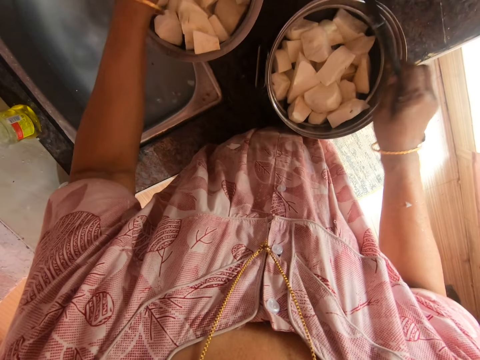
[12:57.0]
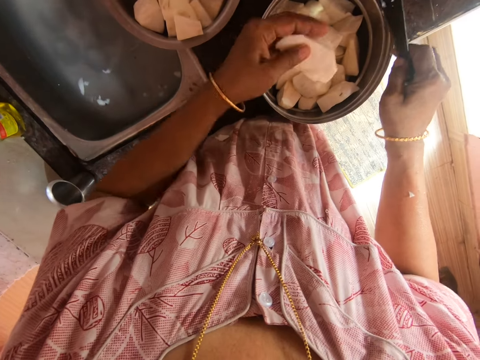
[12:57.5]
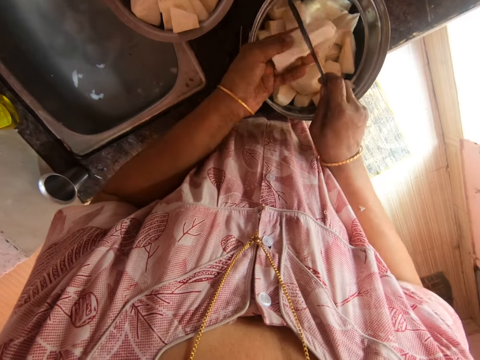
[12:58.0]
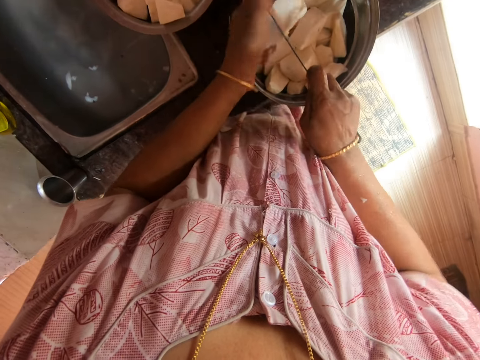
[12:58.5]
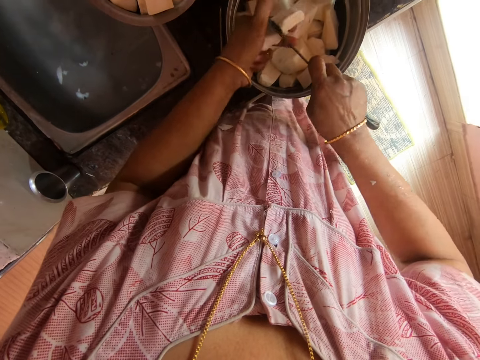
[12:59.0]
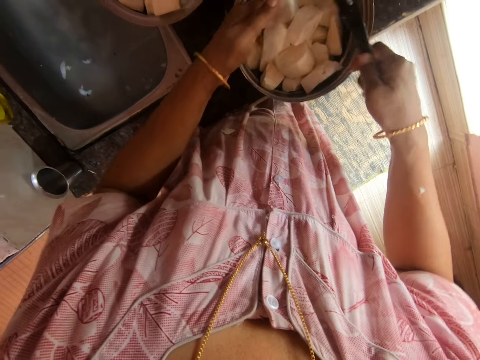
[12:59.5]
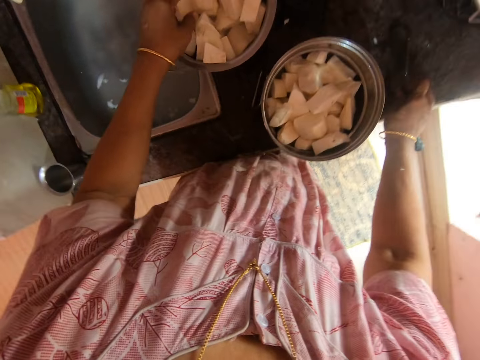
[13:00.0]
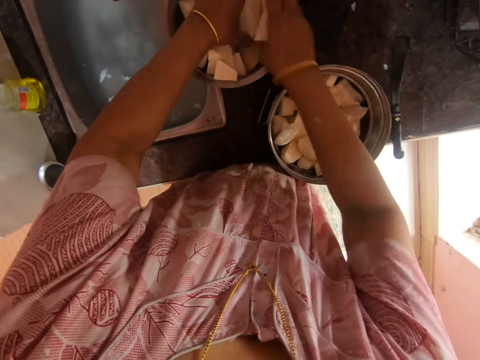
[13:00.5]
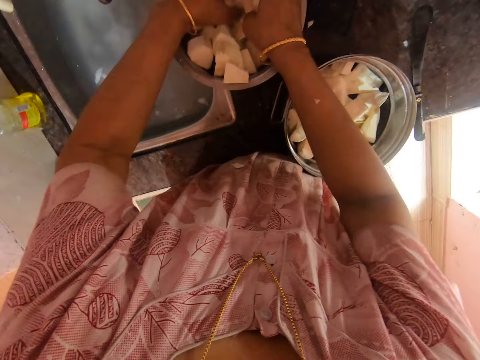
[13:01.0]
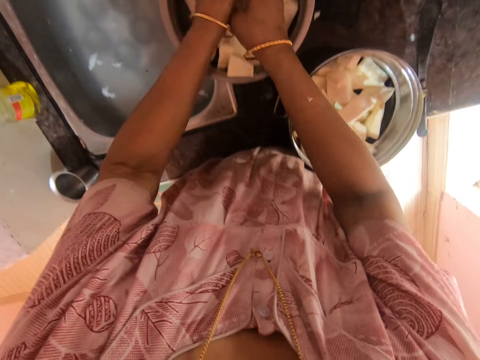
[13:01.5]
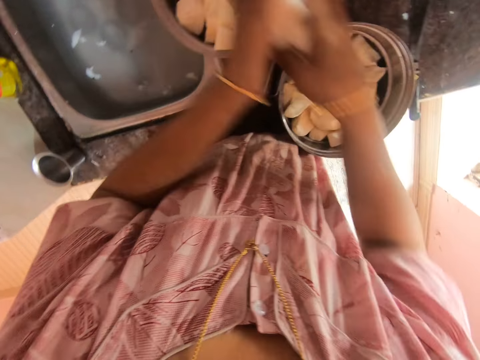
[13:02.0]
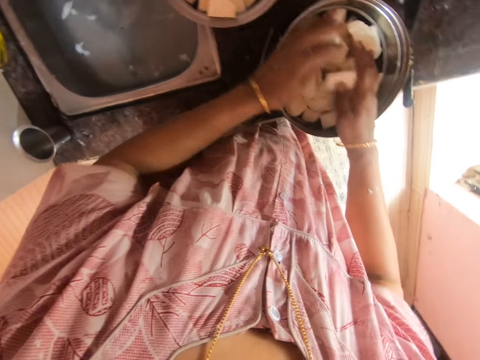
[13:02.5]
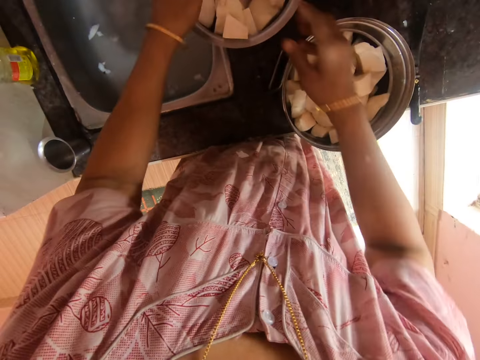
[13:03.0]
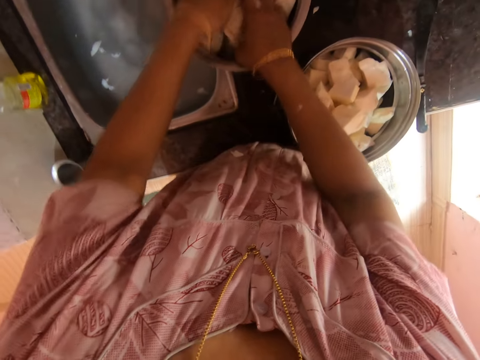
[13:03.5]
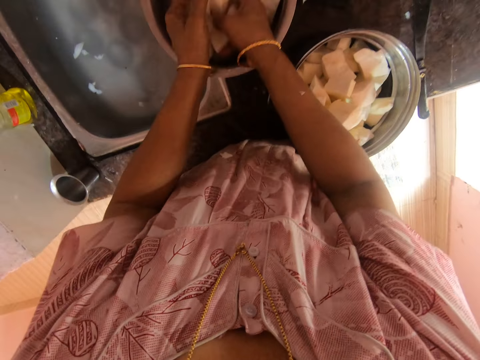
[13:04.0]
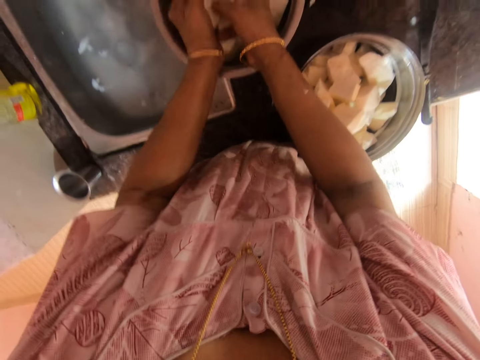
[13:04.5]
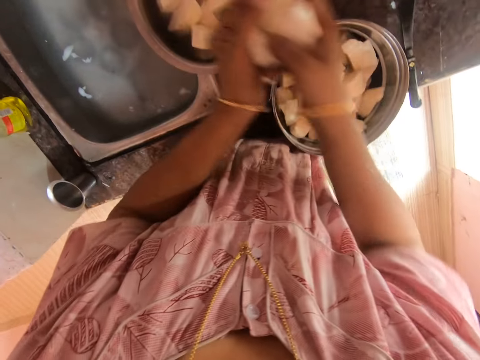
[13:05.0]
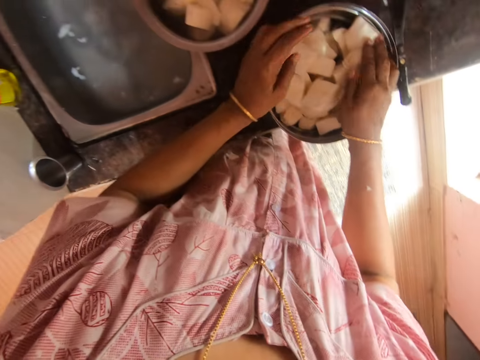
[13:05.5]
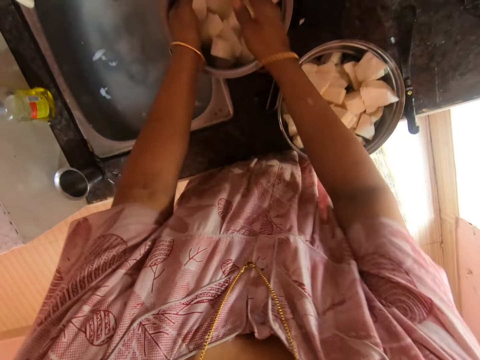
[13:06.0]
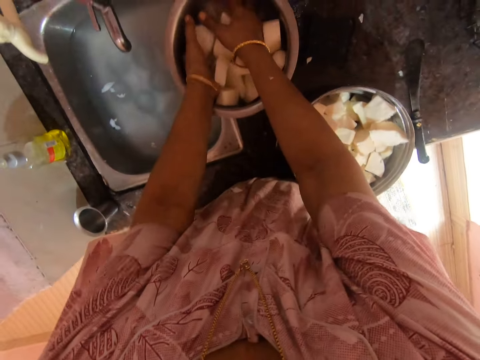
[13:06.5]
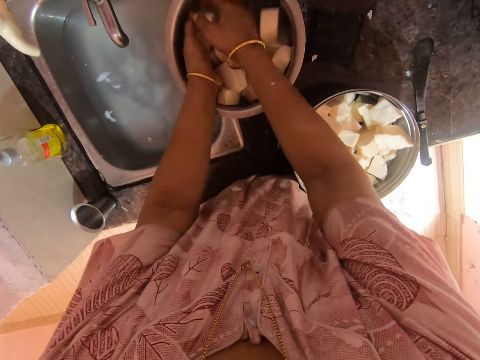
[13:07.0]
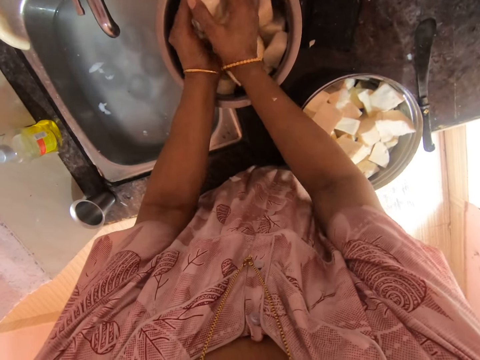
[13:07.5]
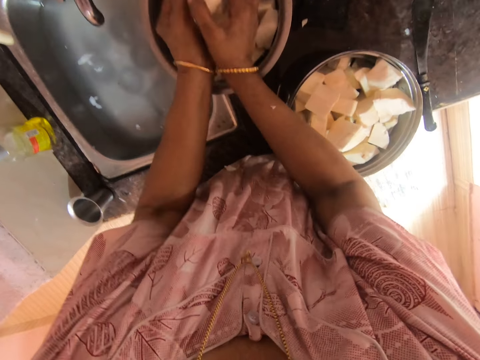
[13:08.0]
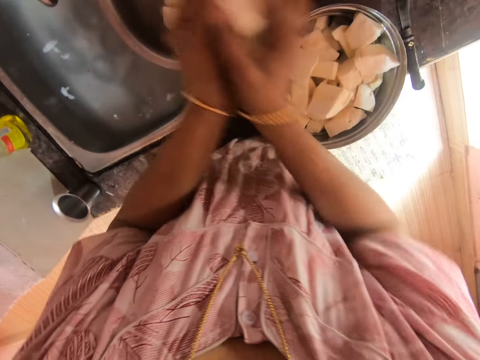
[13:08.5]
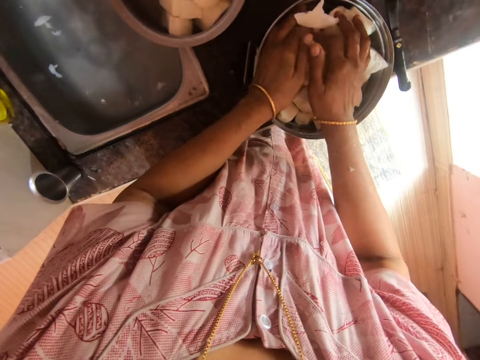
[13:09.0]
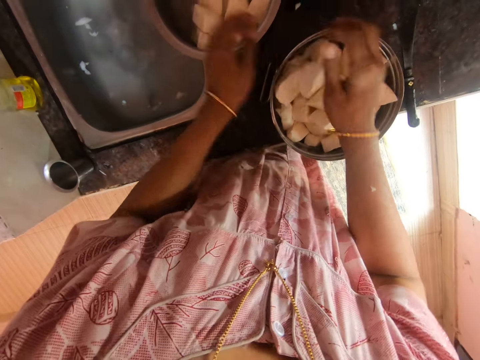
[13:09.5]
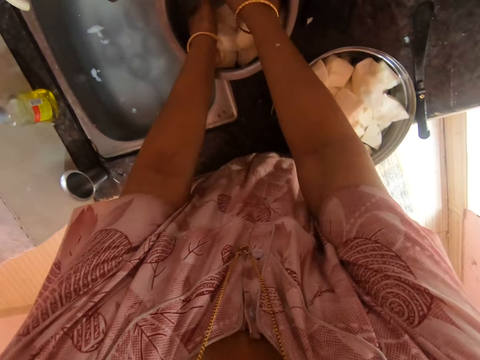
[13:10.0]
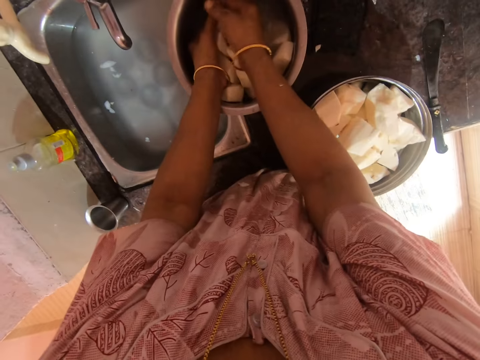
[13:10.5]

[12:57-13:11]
The camera wearer picks a cassava piece. They cut the cassava with the knife. They put the cassava in the bowl. They place the knife on the counter top. They pick the cassava from the pot. They put the cassava in the bowl. They pick the cassava pieces, put the cassava pieces in the bowl, pick the cassava pieces and put the cassava pieces in the bowl.

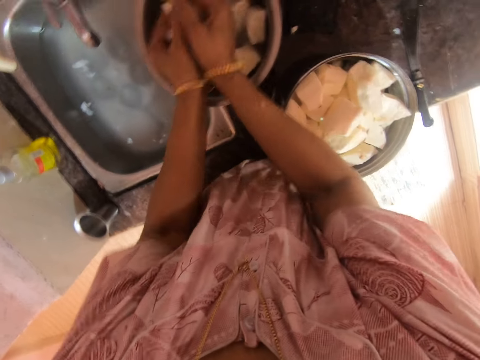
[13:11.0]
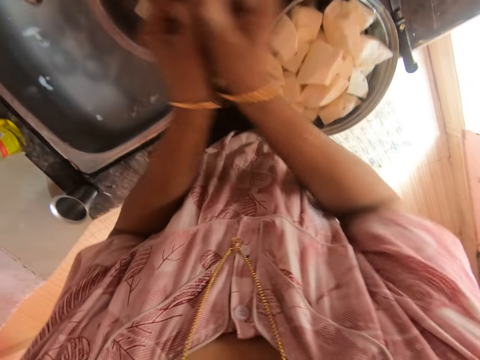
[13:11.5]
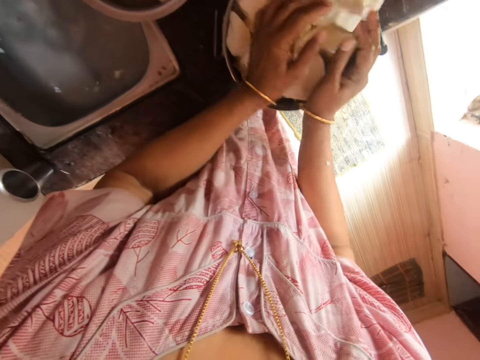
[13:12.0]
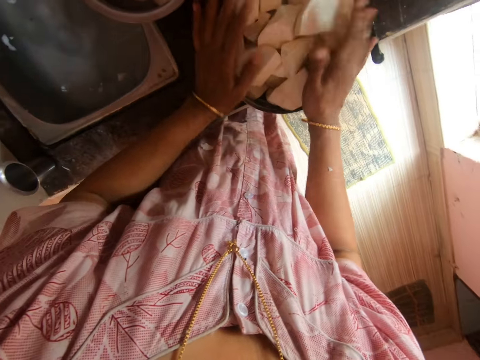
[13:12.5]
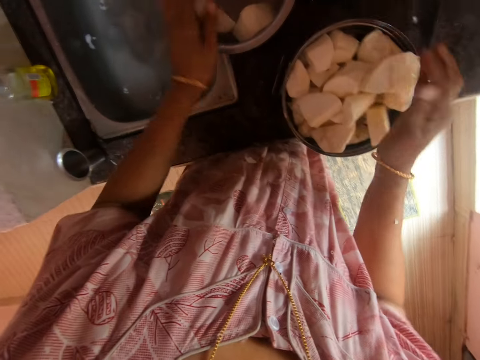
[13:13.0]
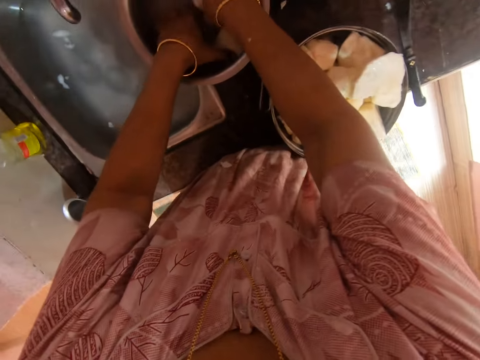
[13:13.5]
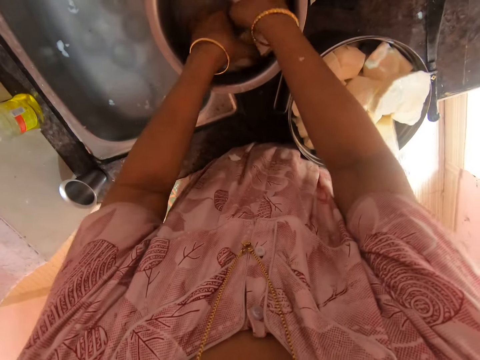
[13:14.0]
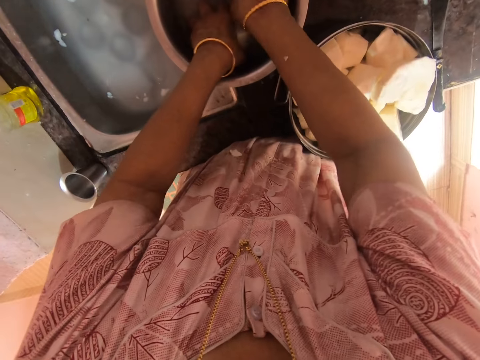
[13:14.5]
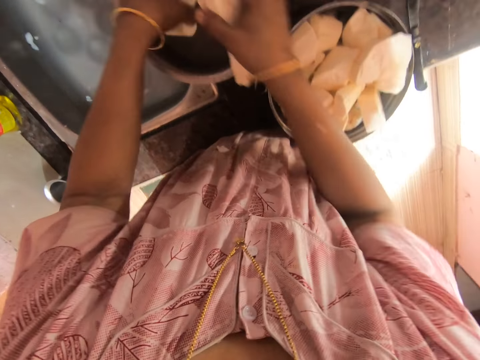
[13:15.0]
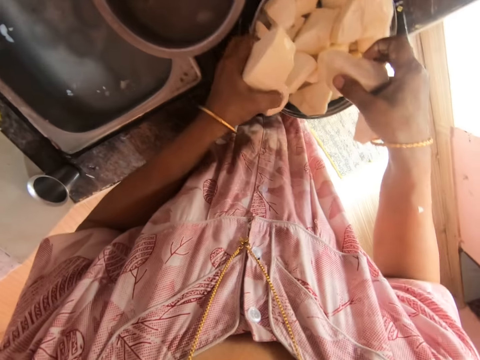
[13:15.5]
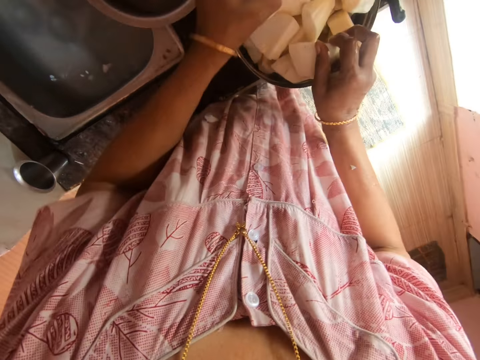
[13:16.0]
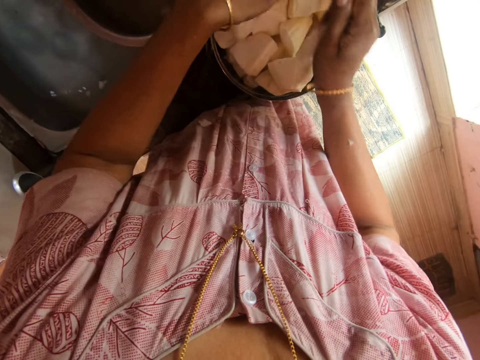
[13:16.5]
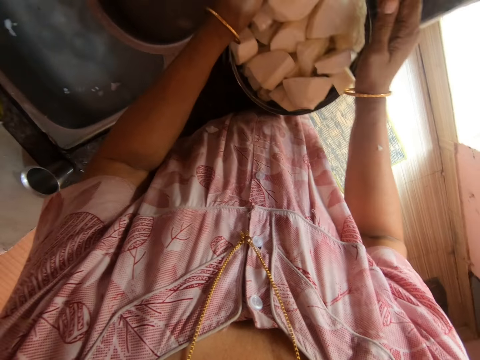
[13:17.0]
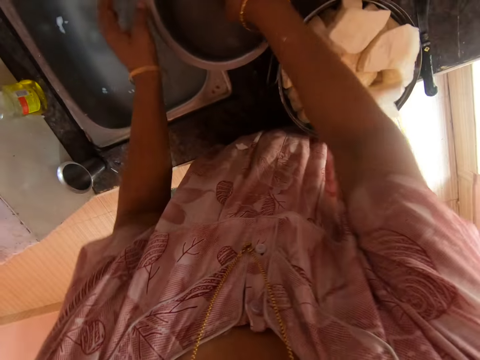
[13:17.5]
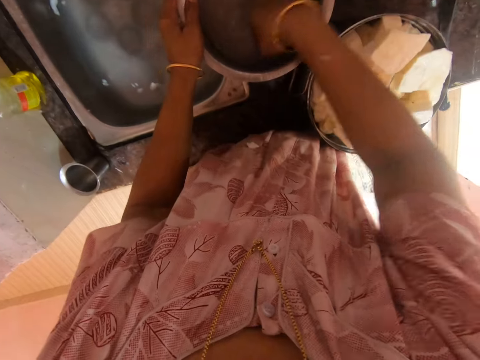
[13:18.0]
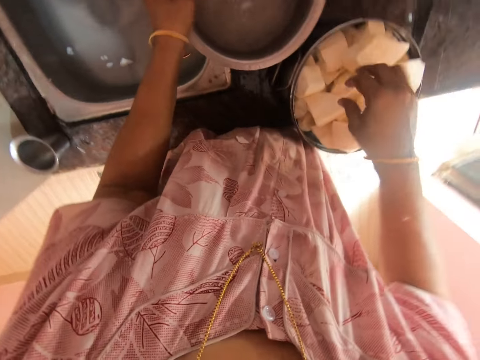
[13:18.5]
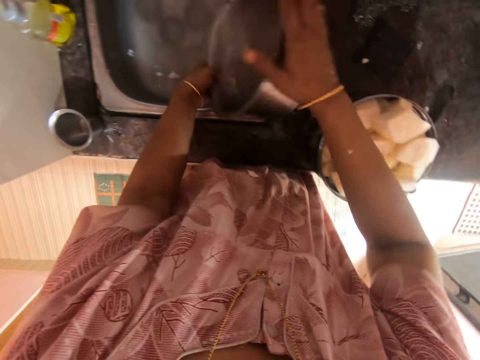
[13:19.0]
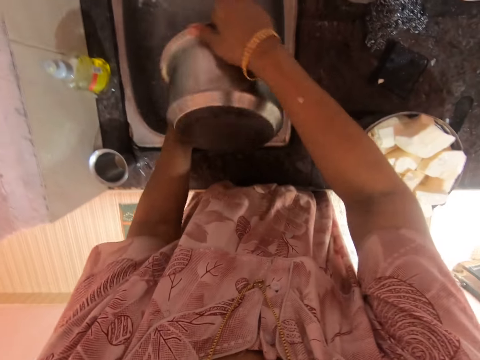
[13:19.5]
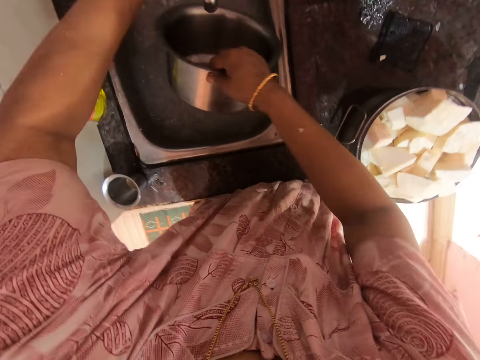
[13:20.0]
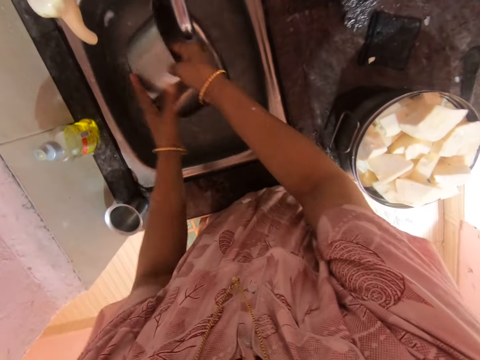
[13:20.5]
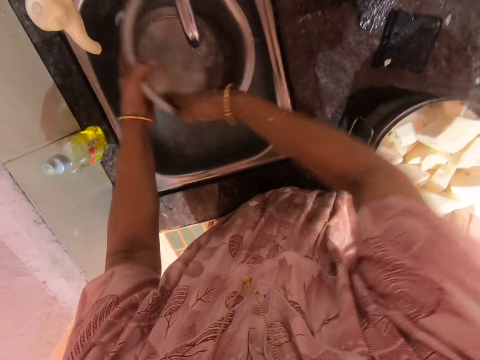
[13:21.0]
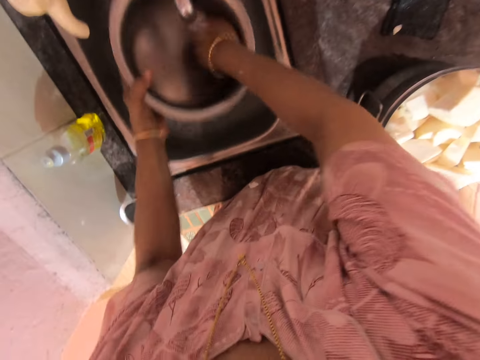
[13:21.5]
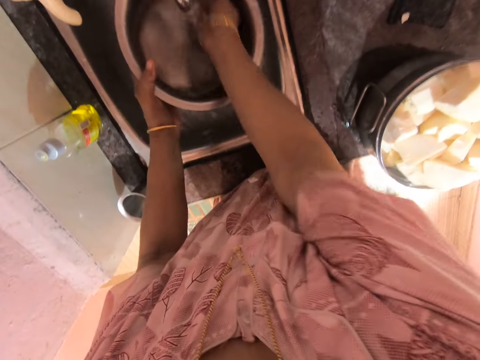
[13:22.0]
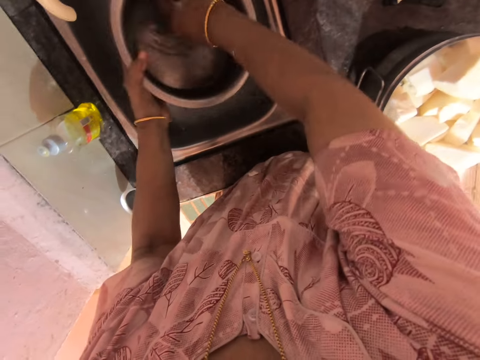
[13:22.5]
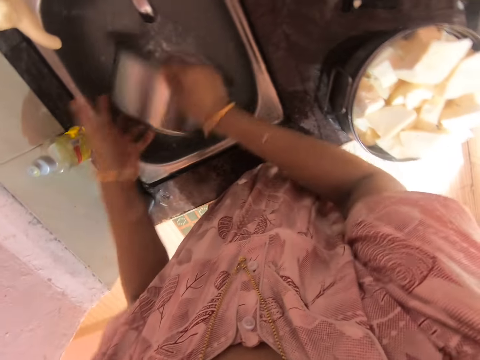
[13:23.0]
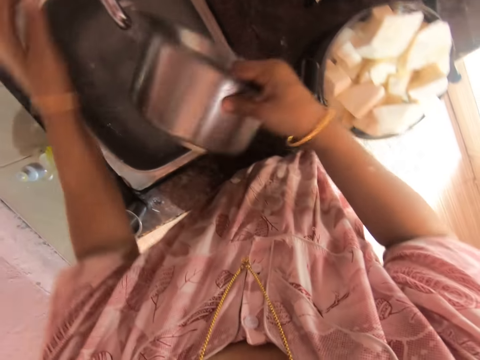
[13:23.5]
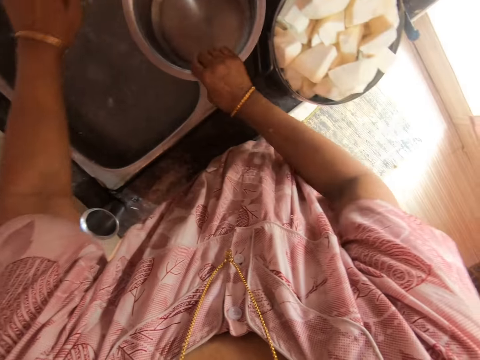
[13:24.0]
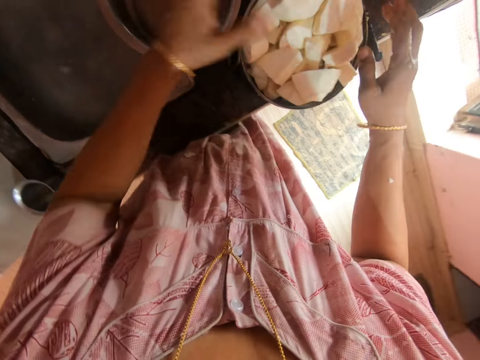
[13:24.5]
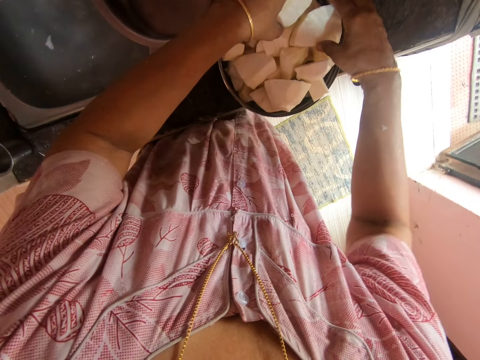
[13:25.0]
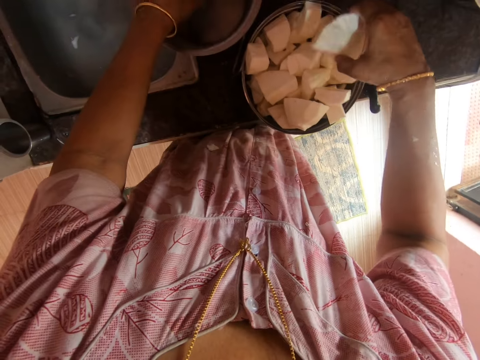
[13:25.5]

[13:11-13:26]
The camera wearer picks cassava pieces, puts the cassava pieces in the bowl, picks the cassava pieces and puts the cassava pieces in the bowl. They pick a piece of cassava. They pour water in the sink. They turn on the tap. They rinse the cooking pot in the sink. They put water in the cooking pot. They put the pot on the table. They turn off the tap. They put the cassava in the cooking pot.
